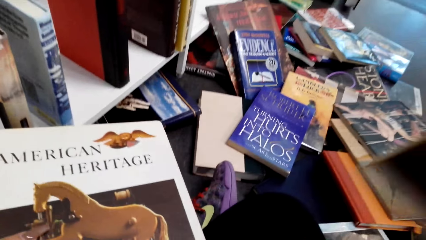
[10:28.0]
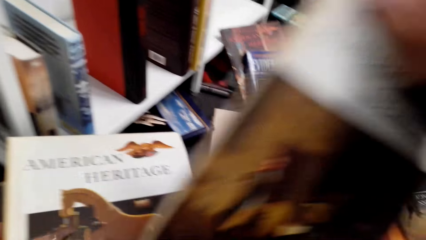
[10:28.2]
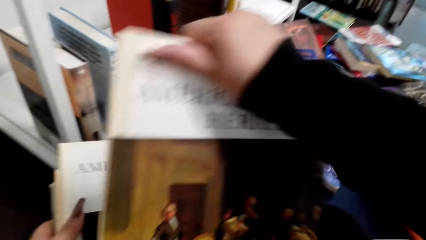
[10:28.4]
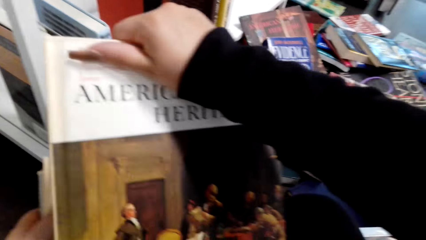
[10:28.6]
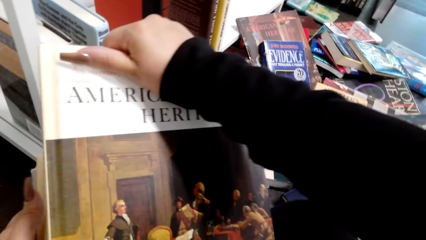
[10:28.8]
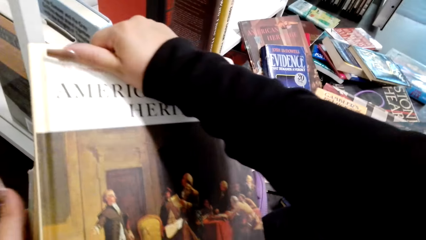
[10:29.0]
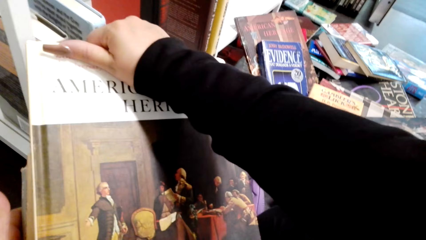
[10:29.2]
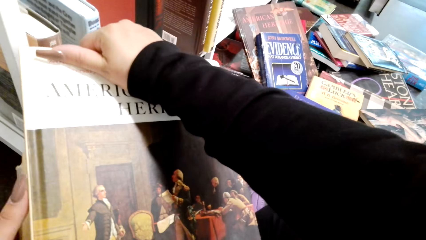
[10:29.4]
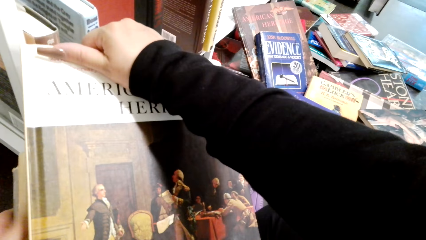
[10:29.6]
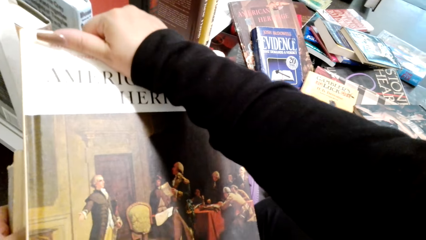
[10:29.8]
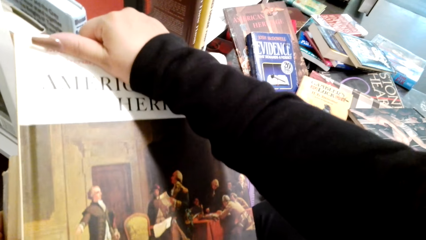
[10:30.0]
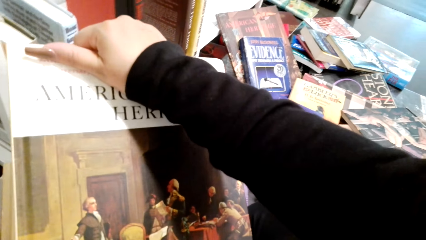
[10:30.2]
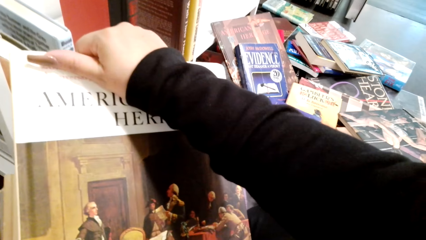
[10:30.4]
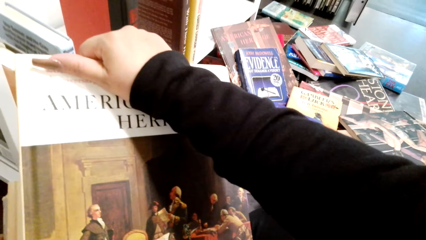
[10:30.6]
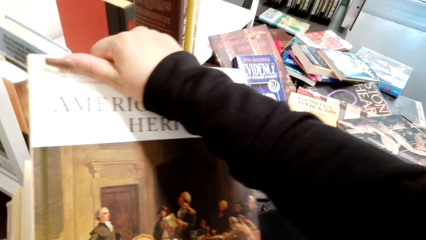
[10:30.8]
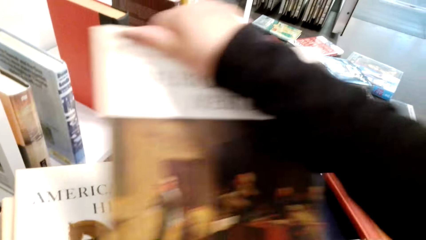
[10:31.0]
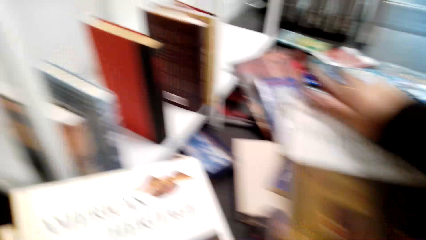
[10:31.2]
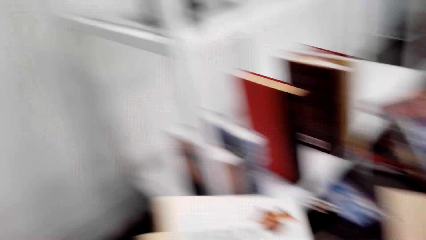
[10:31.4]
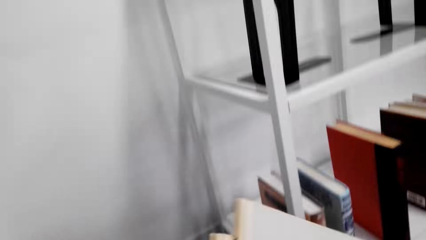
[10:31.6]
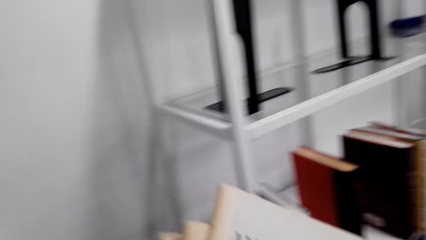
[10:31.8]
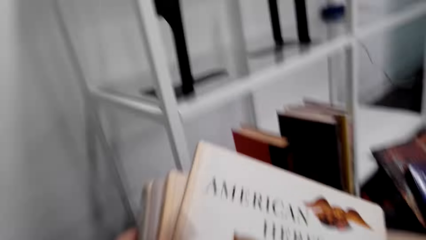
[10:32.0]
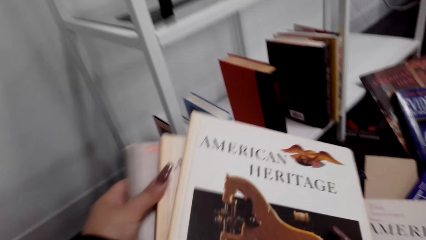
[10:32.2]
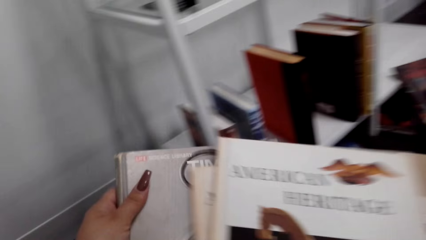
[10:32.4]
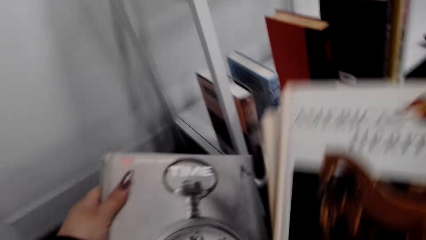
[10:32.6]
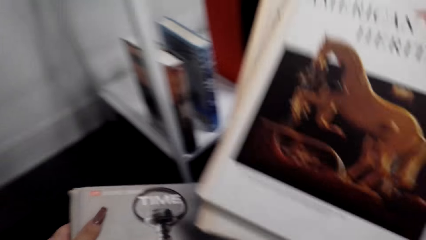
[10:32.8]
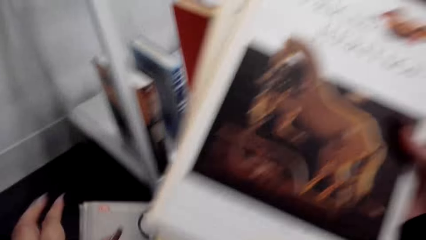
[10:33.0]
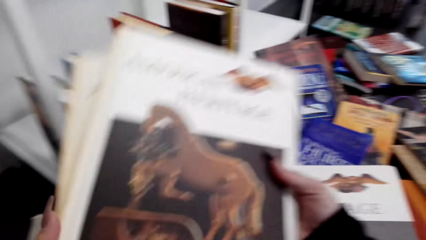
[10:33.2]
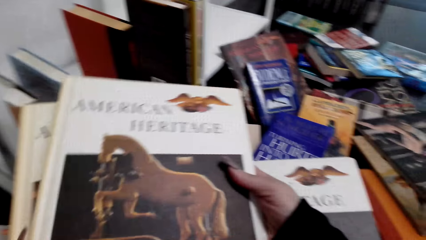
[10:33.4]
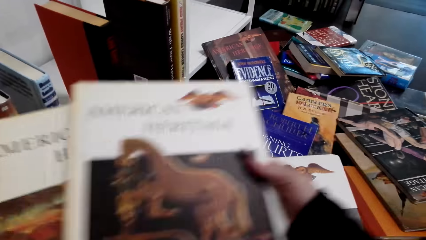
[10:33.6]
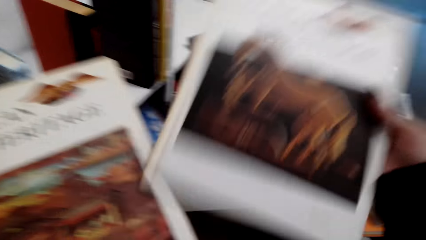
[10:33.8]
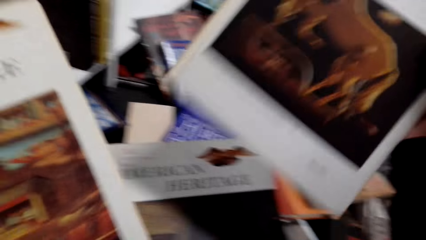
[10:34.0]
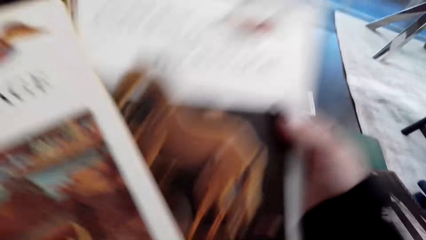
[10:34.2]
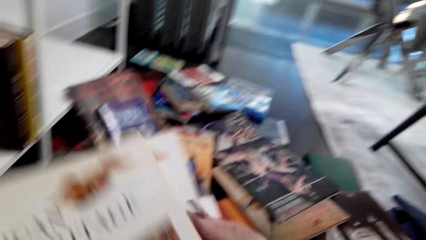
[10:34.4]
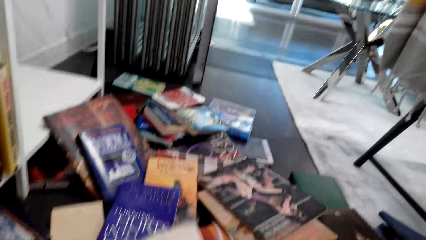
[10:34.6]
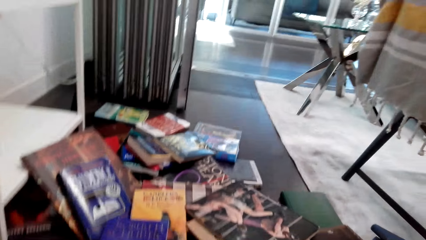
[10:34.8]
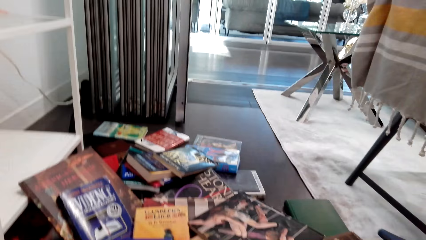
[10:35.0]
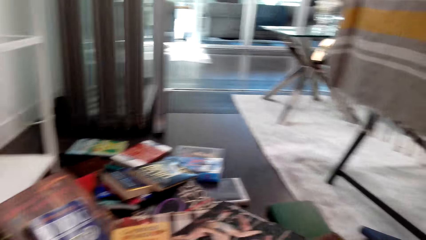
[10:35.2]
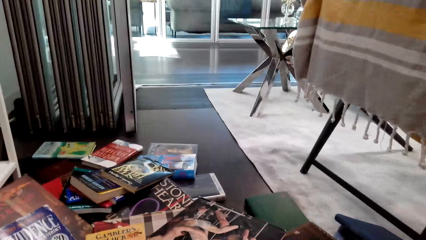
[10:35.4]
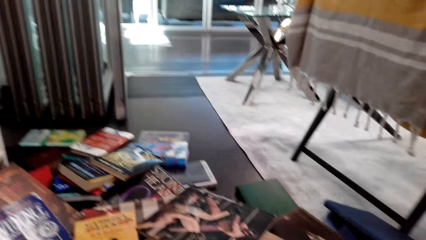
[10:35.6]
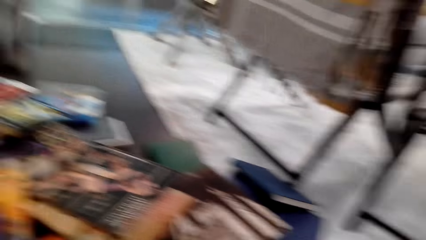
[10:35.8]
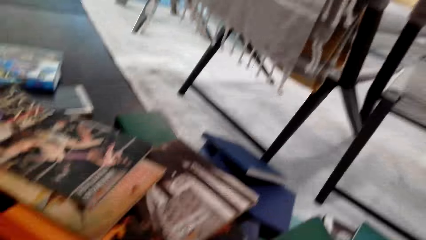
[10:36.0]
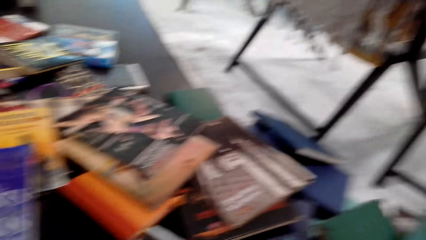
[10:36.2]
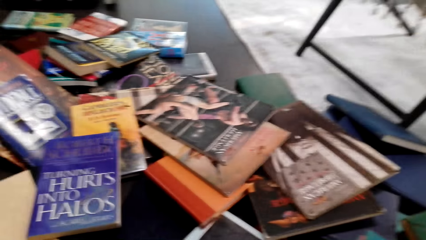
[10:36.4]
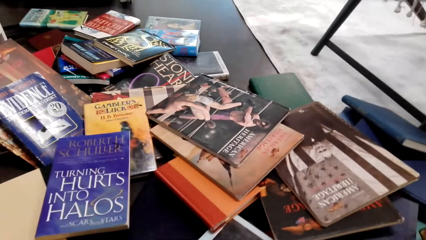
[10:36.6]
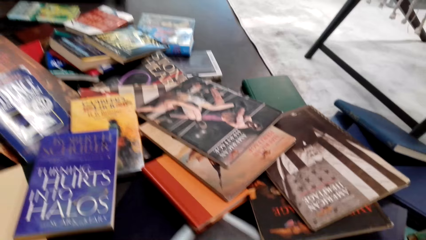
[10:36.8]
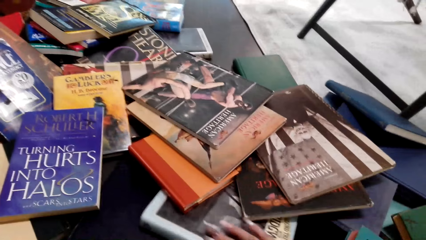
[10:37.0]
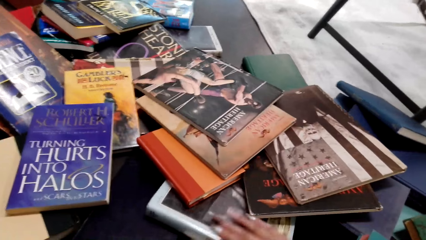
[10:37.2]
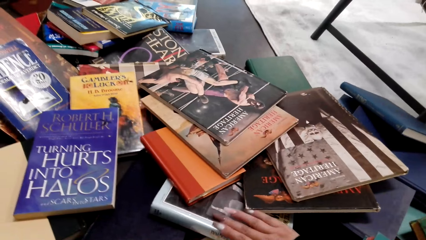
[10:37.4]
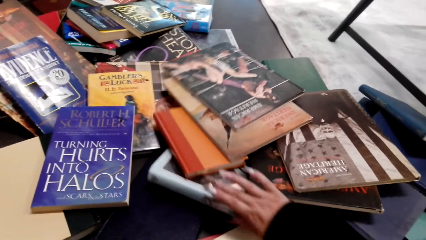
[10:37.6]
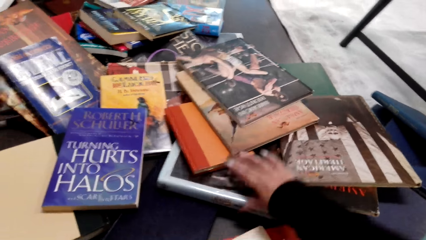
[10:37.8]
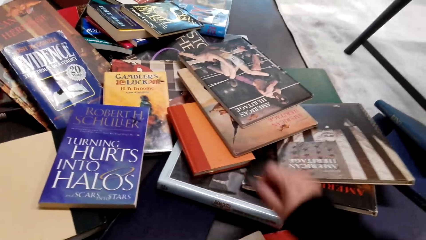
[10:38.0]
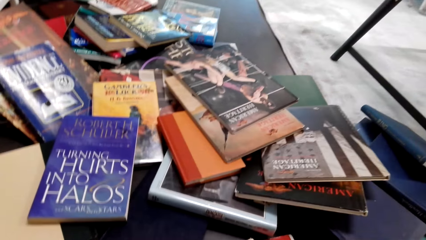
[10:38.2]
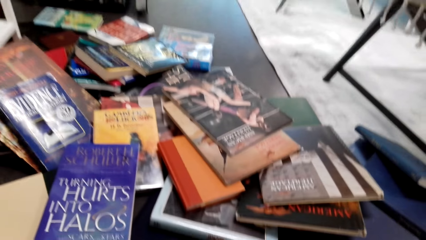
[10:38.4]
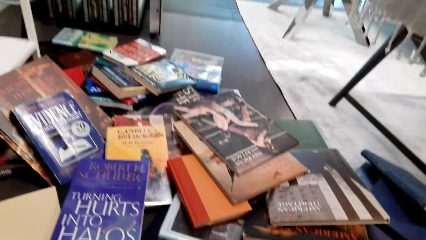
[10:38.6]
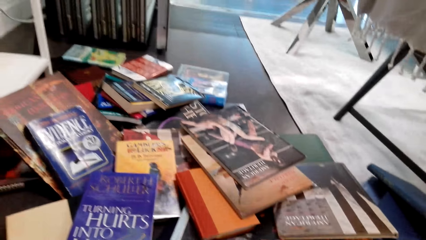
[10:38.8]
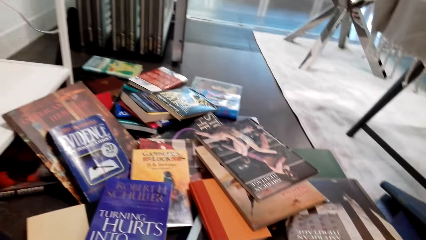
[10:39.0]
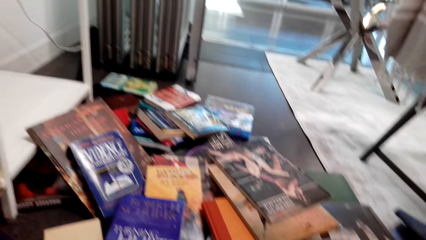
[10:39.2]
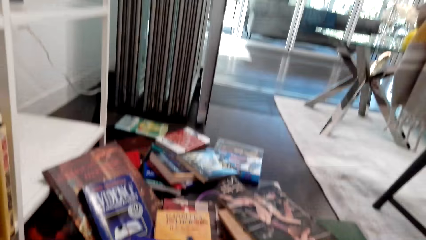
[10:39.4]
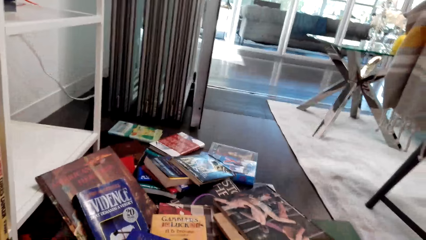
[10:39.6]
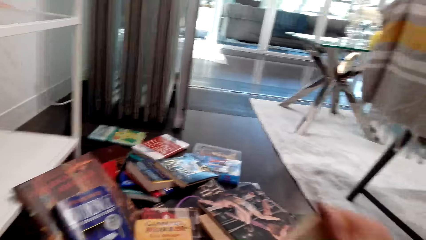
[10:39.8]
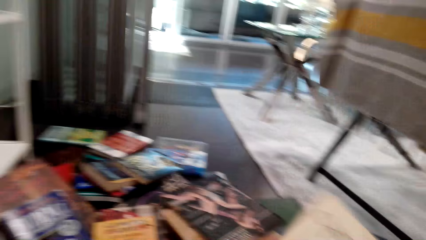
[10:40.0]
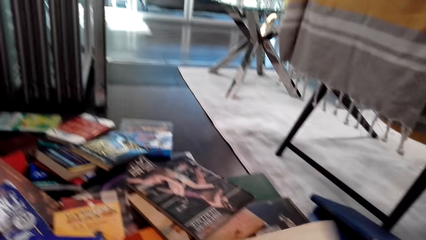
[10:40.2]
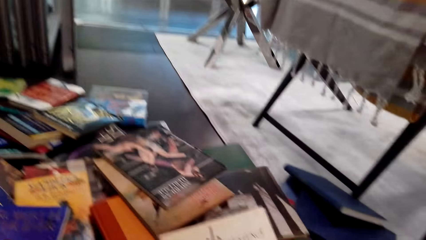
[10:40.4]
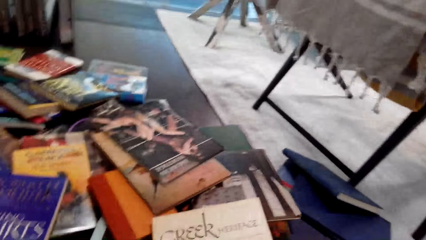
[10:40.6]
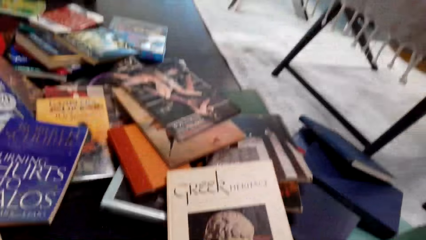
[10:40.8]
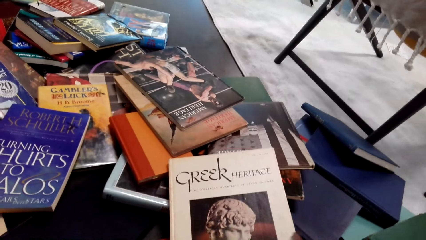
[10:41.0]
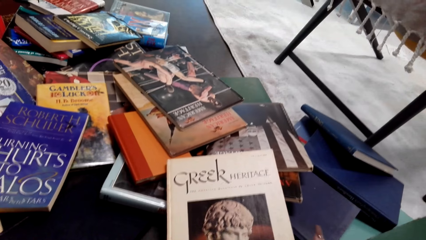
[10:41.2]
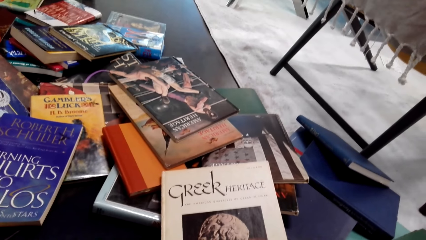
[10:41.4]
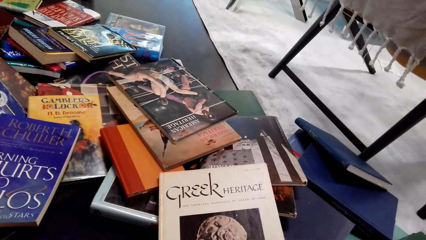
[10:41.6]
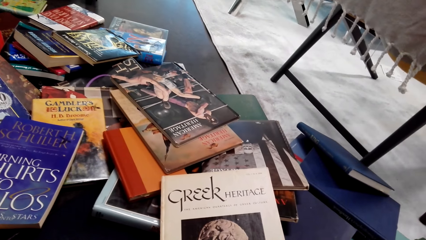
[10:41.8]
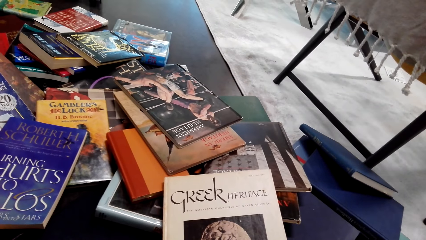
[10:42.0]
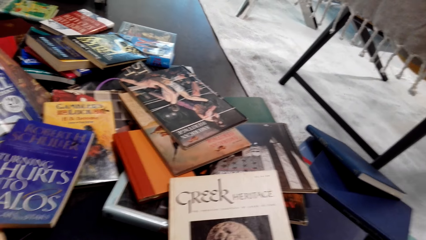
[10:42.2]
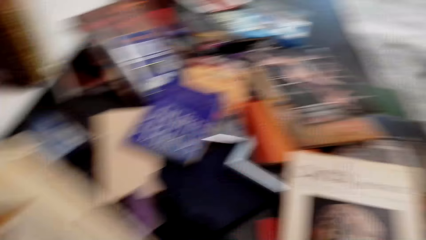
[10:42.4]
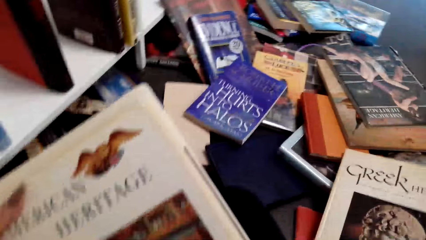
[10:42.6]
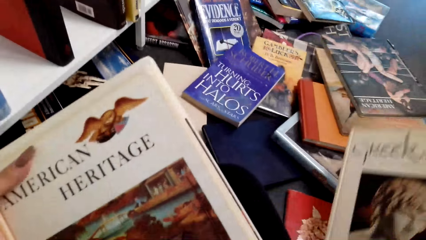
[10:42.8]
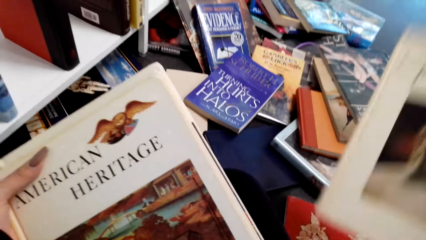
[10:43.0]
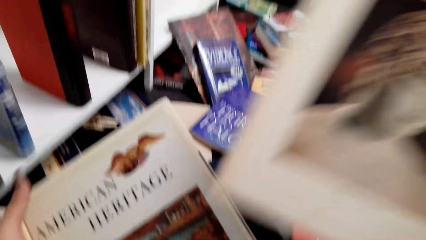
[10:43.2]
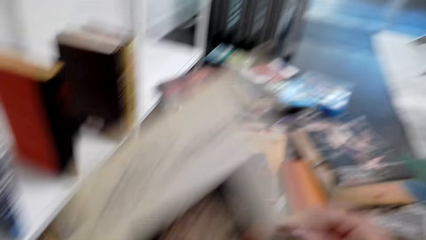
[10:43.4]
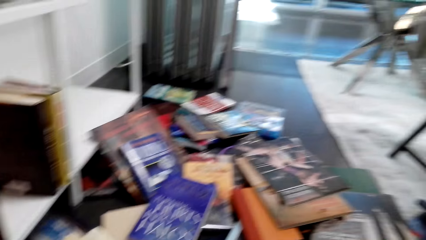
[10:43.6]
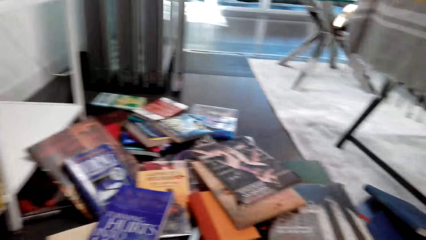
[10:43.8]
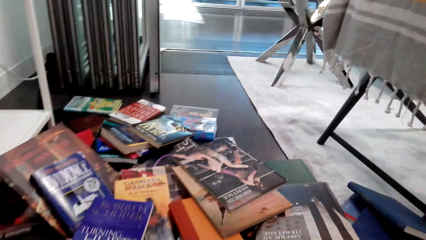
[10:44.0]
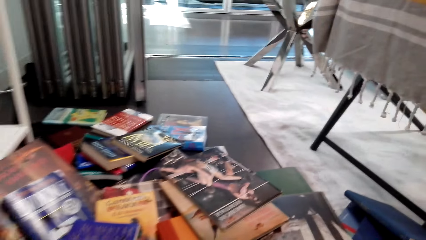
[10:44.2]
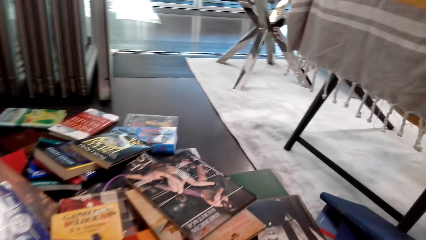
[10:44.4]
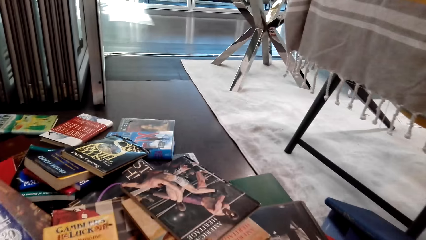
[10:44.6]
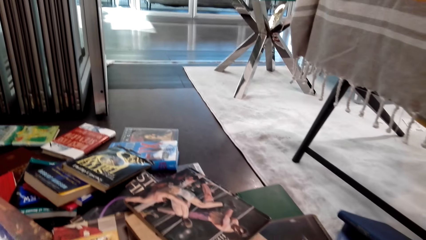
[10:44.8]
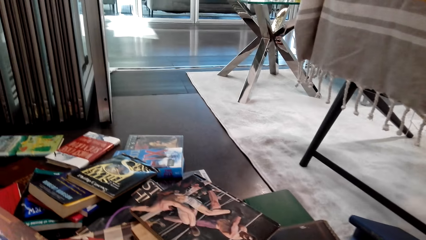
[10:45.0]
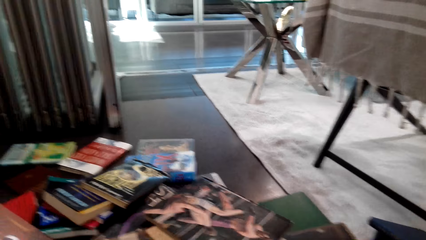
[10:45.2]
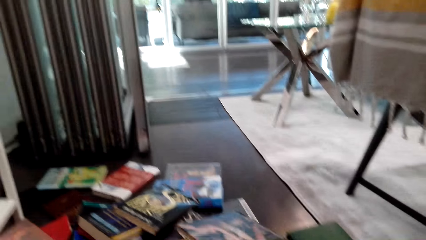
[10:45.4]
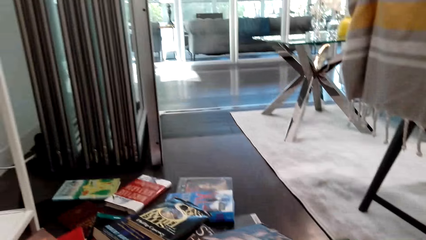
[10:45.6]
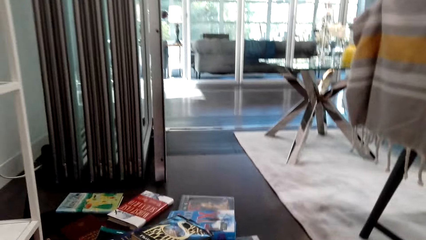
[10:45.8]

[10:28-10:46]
The camera wearer holds the books. They look at the books. They hold the books. They look at the books on the table. They move the books on the table. They look at the books on the table. They hold the books.
